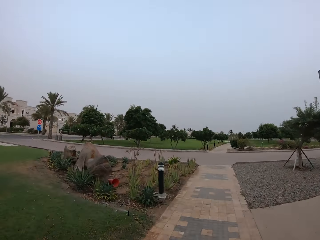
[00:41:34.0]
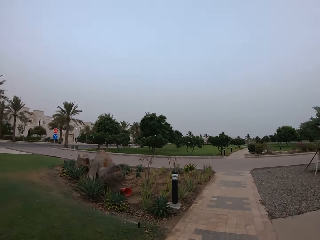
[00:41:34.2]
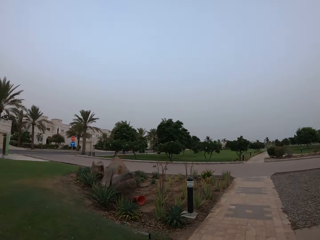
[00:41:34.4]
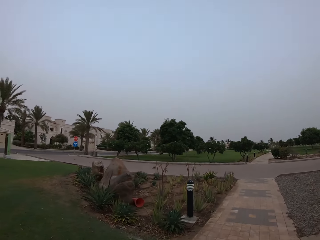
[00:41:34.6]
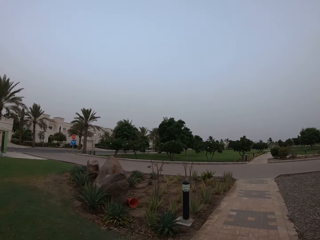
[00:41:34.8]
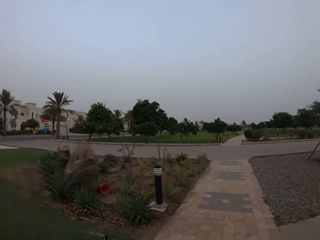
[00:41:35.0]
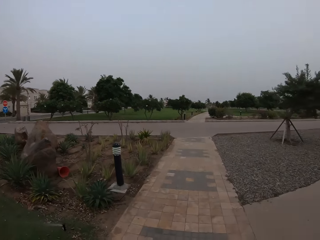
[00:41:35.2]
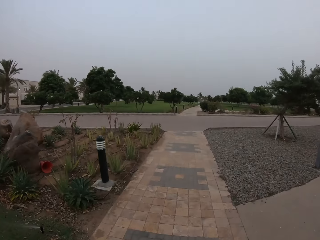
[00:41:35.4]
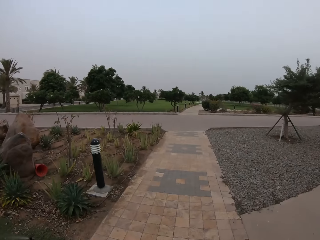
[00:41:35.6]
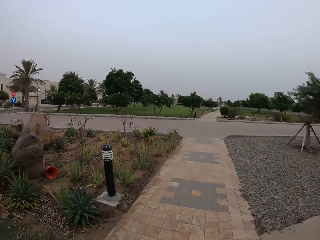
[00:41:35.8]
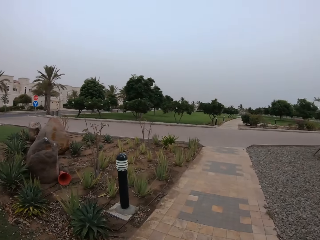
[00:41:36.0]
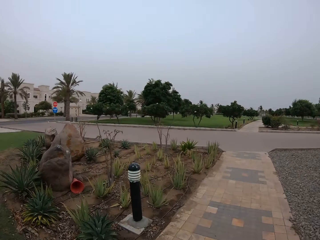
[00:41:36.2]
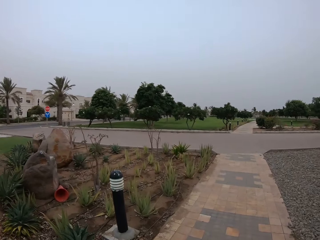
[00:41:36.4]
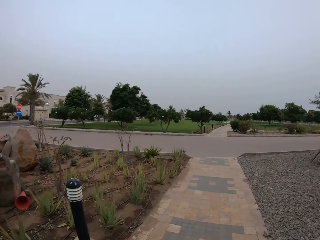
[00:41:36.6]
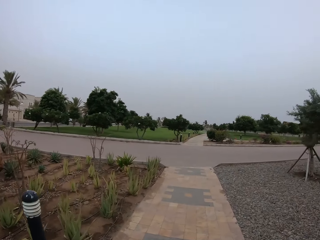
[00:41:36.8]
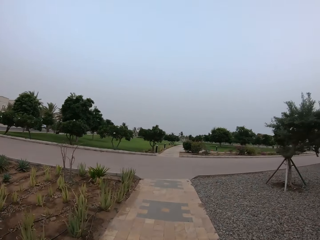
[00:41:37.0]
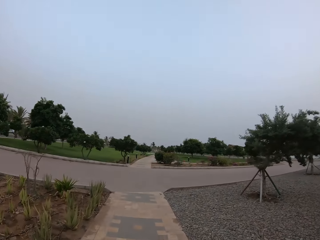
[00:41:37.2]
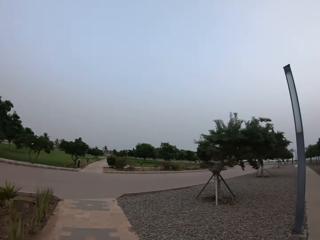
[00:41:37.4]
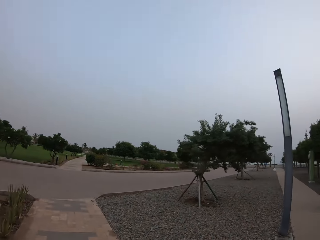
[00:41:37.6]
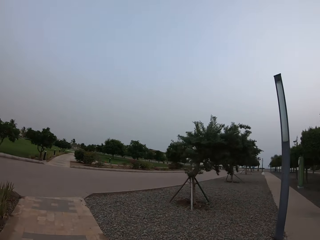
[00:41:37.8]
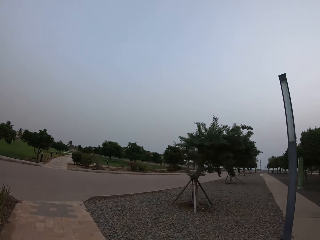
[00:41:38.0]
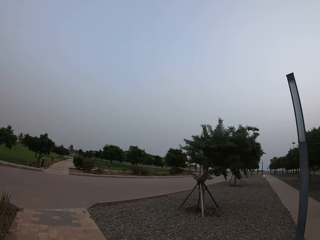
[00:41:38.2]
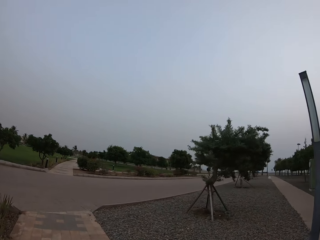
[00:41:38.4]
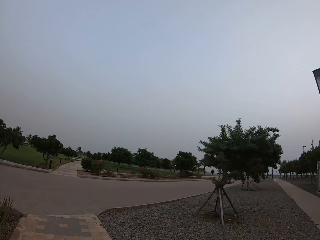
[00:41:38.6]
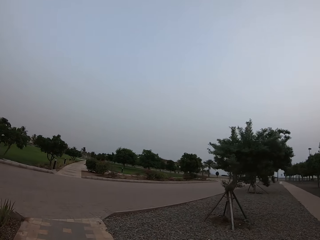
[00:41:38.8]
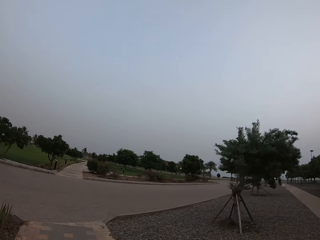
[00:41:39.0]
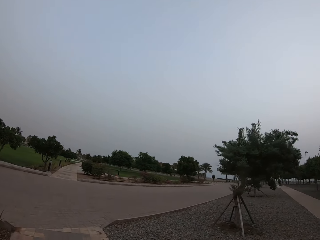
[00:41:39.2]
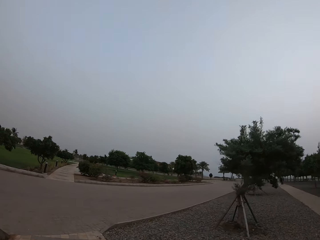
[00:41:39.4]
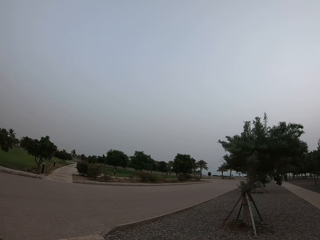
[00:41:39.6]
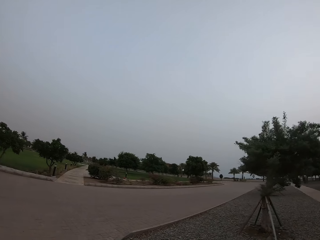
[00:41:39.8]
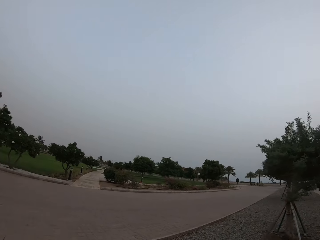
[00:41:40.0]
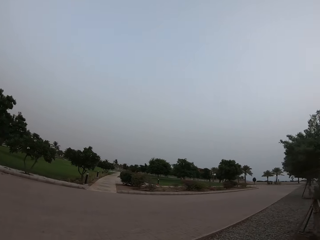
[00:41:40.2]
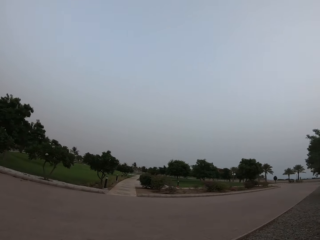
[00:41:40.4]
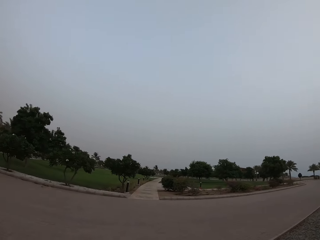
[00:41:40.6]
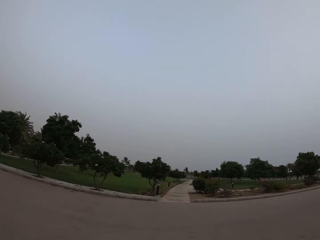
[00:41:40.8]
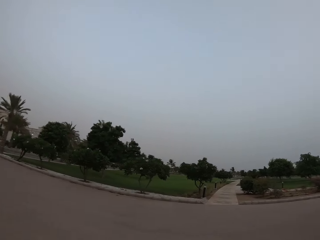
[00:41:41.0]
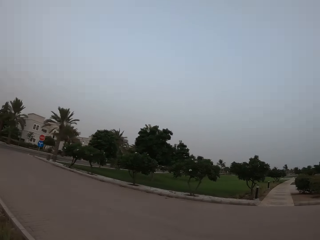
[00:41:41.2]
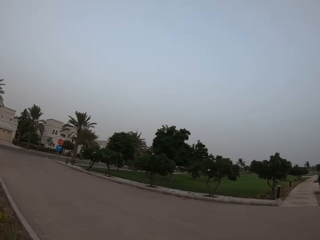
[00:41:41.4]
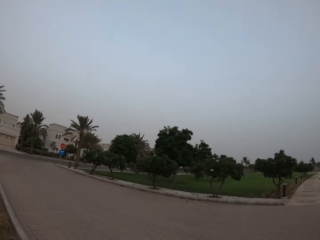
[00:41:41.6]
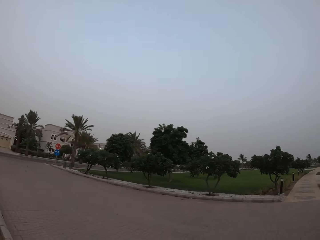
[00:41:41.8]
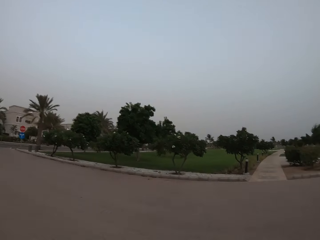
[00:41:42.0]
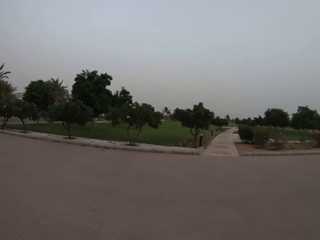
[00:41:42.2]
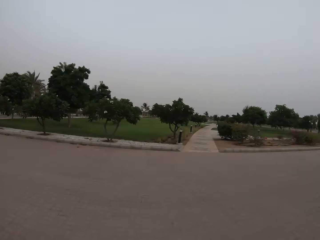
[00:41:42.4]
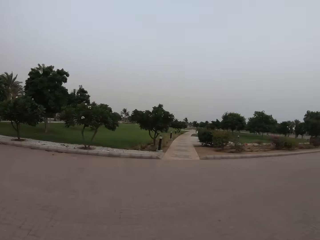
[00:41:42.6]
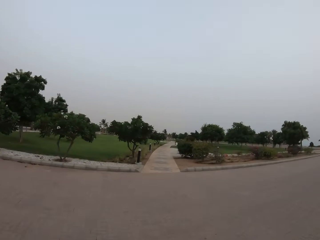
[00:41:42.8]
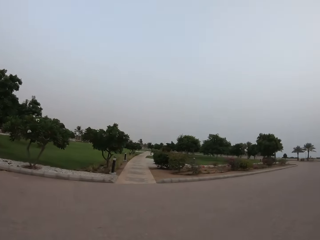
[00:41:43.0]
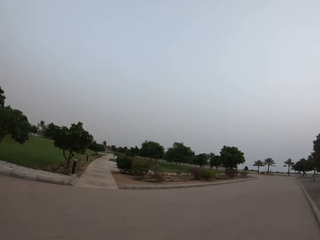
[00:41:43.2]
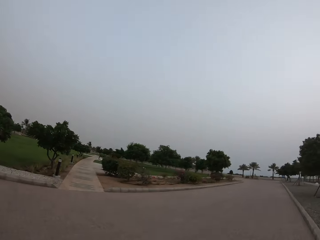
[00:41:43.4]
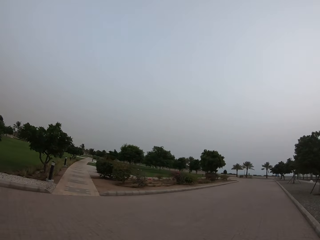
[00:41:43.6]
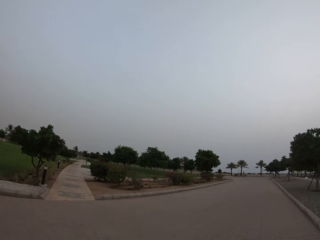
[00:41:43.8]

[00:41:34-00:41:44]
The camera wearer looks around. They walk around. They look around. They walk around. They look around.

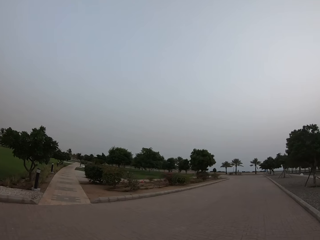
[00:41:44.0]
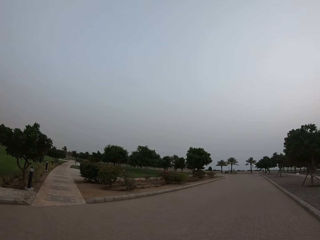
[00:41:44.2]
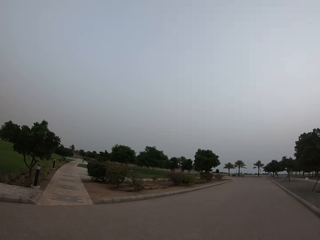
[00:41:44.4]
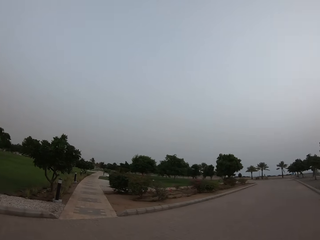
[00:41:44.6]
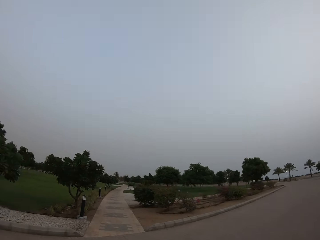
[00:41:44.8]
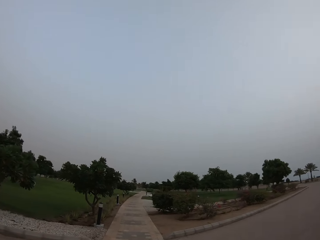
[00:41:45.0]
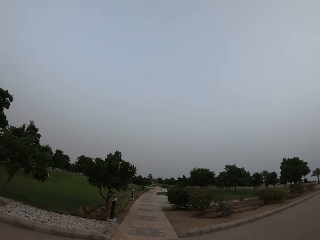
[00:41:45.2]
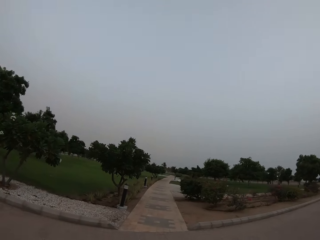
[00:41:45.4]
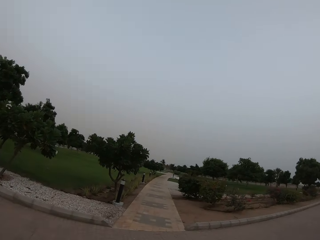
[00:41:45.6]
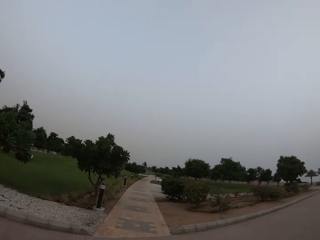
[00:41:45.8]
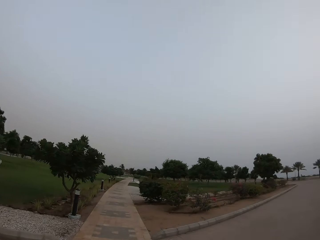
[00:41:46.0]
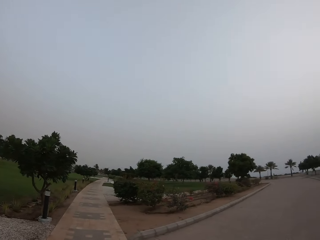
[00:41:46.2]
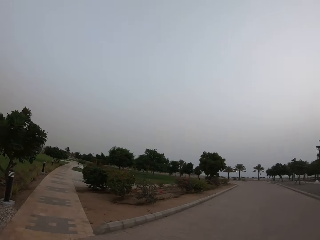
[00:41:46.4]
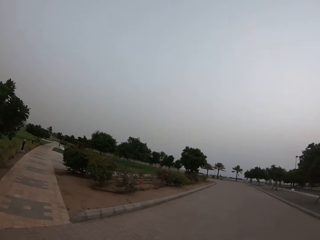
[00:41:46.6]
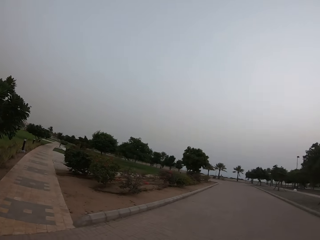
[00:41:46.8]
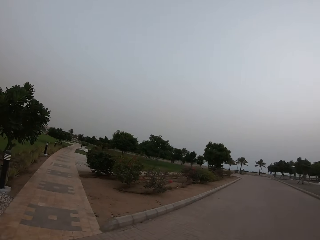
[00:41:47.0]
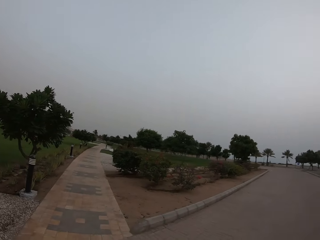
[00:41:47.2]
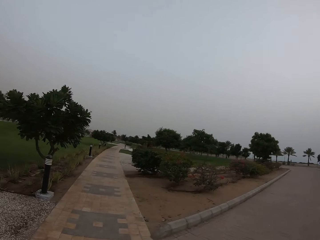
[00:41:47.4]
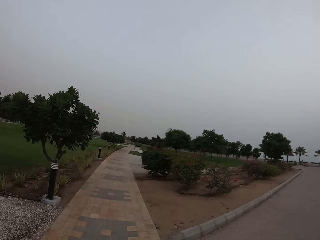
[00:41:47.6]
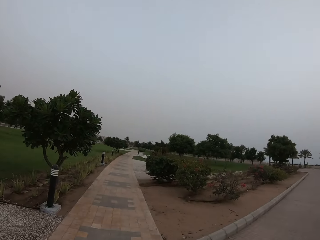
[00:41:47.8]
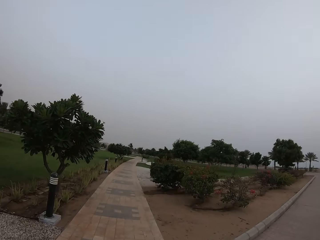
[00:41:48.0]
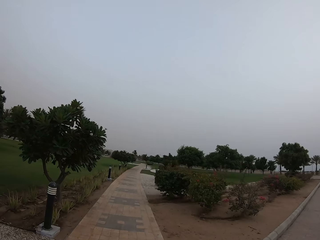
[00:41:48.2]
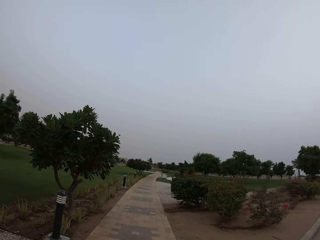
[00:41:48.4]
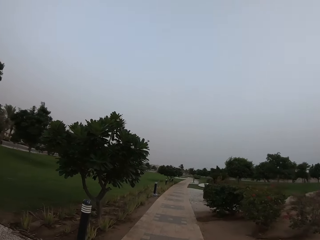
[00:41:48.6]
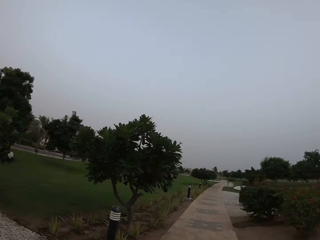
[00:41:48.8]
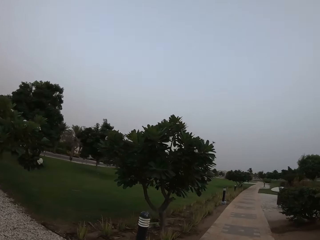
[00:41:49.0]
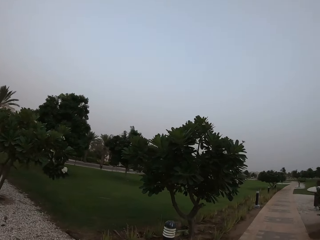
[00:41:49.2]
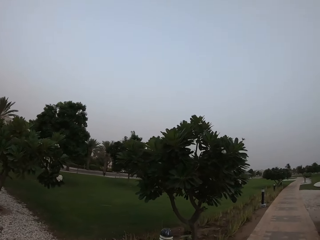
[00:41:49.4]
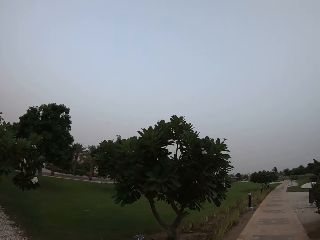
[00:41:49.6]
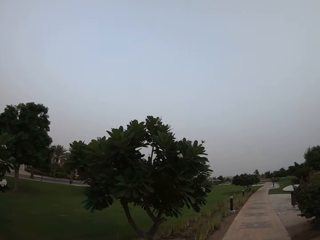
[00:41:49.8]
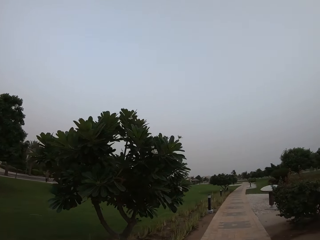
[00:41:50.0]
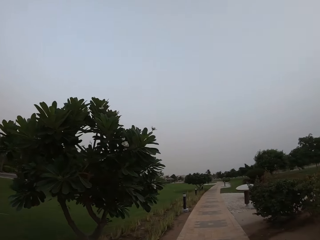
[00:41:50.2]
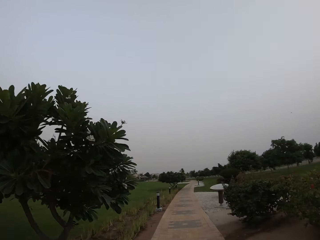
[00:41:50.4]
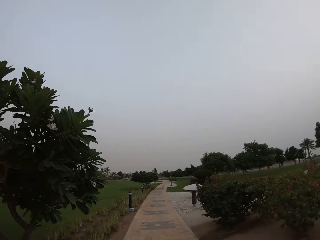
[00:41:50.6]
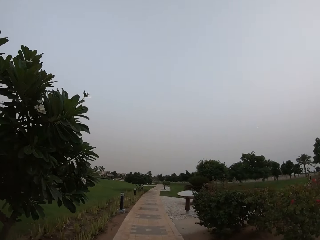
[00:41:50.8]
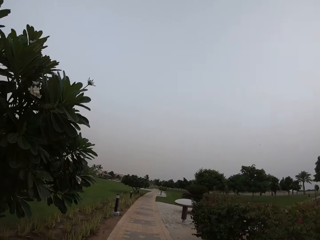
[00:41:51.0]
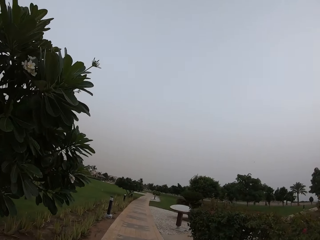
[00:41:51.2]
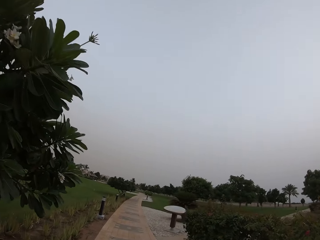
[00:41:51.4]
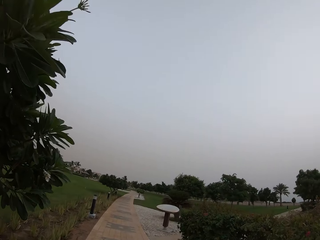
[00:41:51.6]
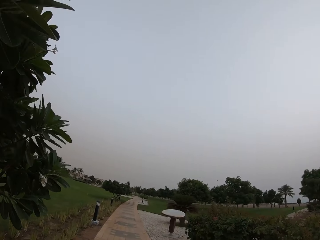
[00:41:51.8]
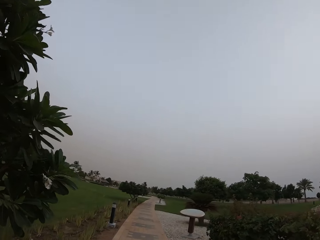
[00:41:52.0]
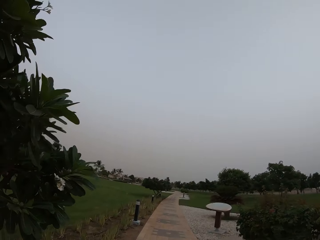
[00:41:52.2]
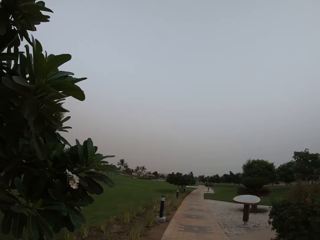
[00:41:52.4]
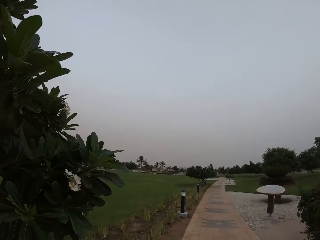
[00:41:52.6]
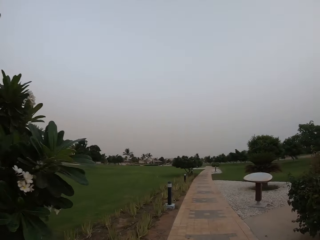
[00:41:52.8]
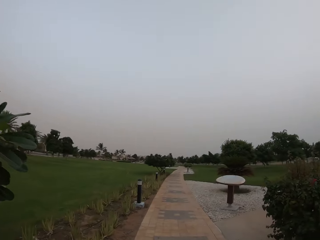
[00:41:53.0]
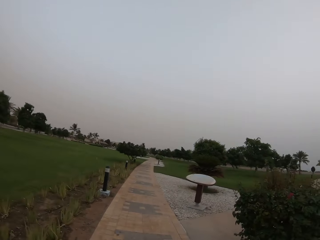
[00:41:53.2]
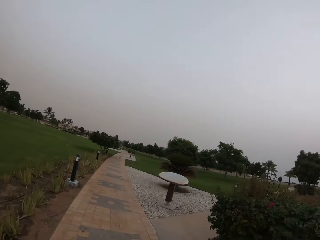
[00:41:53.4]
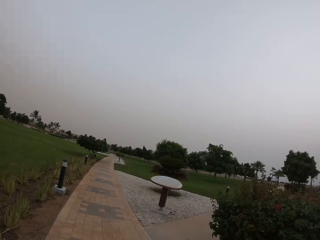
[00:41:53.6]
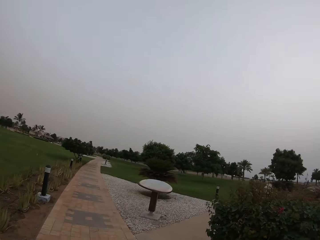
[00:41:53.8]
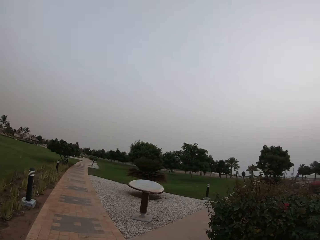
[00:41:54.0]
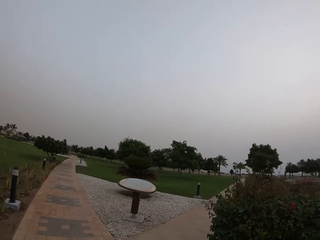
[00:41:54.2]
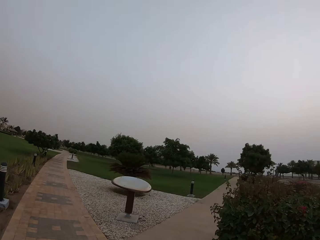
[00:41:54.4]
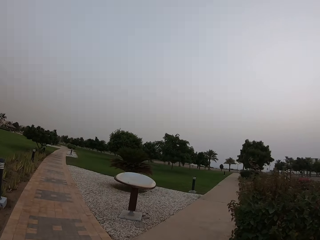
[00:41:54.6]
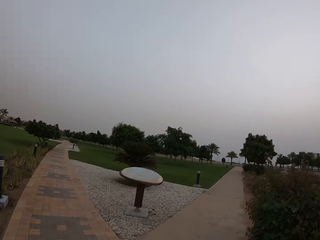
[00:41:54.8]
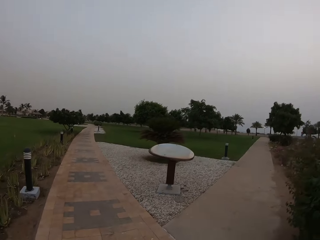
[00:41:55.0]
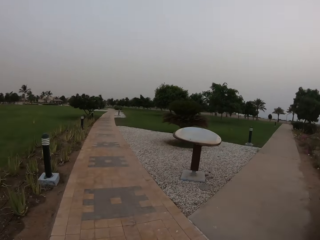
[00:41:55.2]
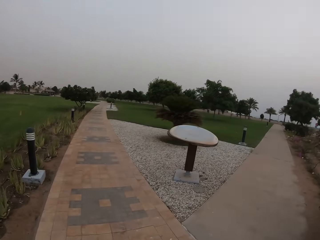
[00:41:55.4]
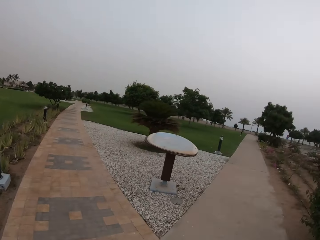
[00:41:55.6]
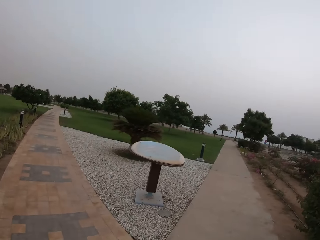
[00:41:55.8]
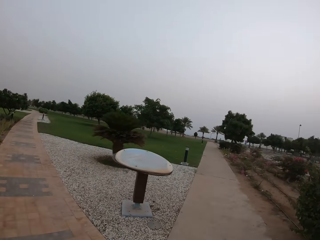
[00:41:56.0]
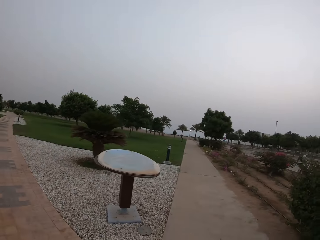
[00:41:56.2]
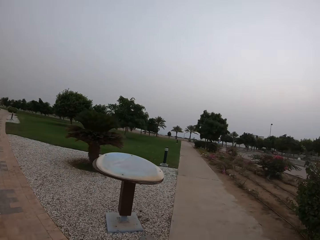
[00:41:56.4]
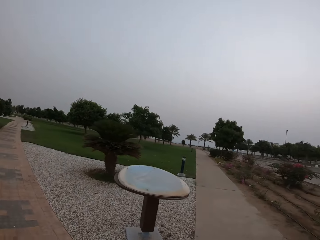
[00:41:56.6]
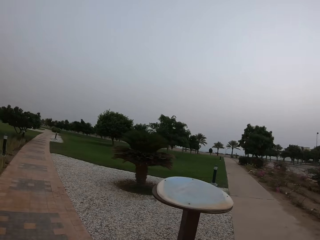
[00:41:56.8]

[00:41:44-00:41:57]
The camera wearer walks around. They look around. They walk around. They look around. They walk around.
